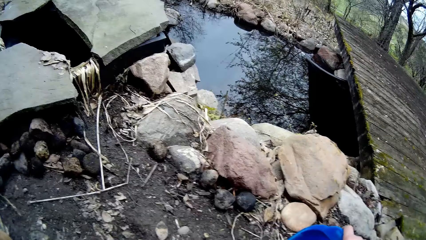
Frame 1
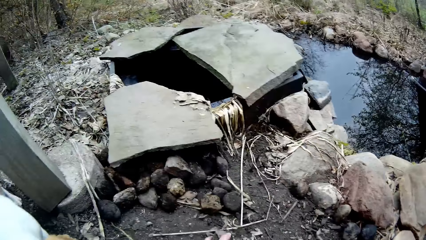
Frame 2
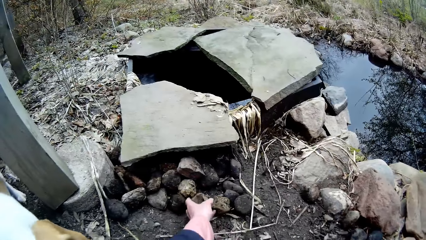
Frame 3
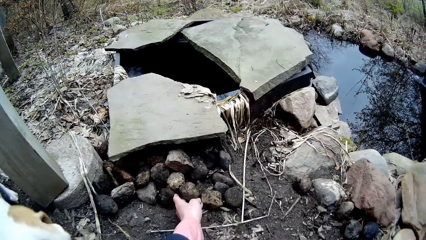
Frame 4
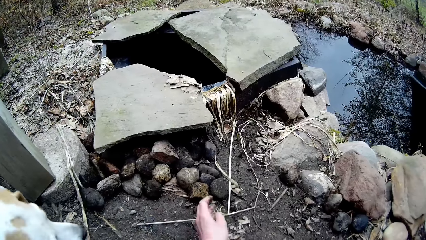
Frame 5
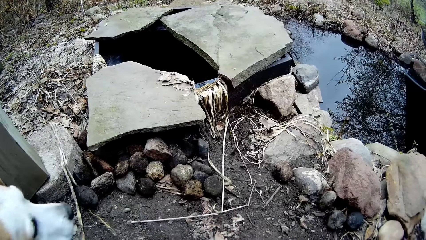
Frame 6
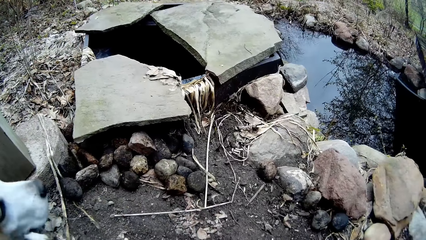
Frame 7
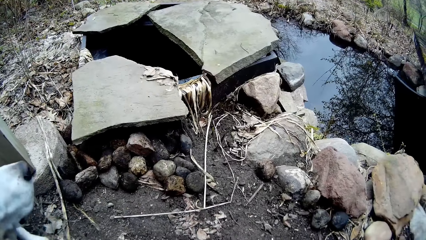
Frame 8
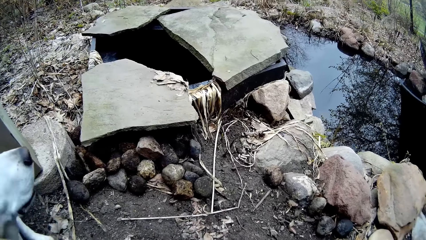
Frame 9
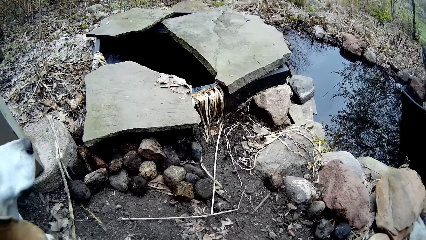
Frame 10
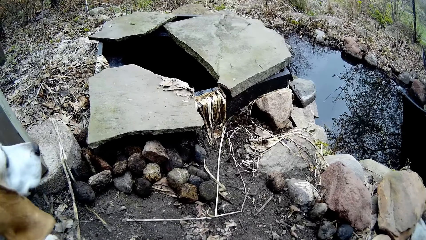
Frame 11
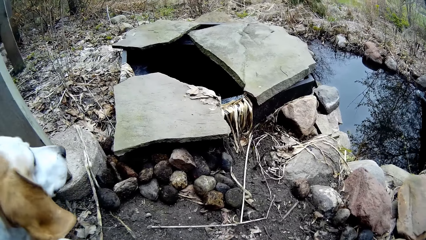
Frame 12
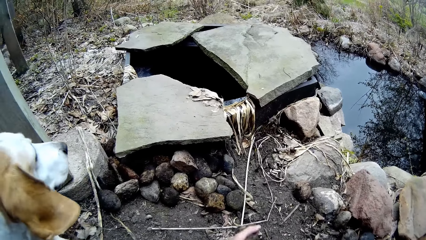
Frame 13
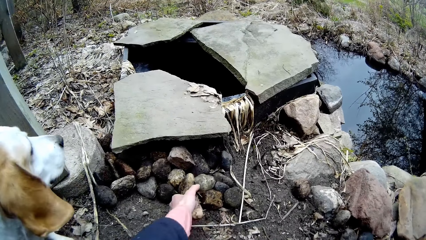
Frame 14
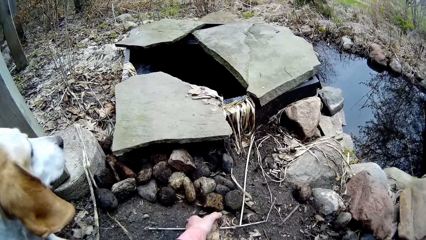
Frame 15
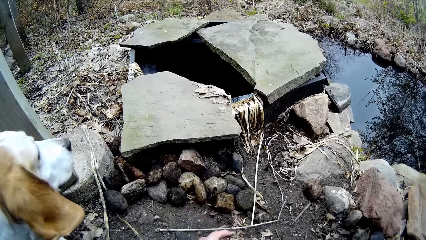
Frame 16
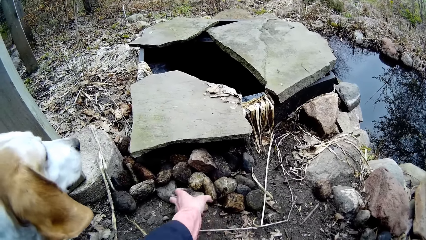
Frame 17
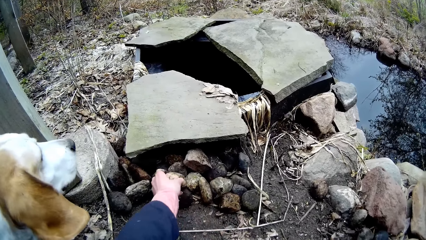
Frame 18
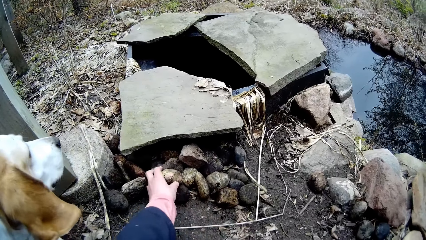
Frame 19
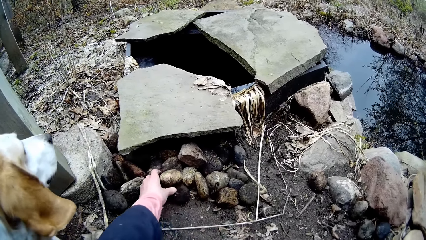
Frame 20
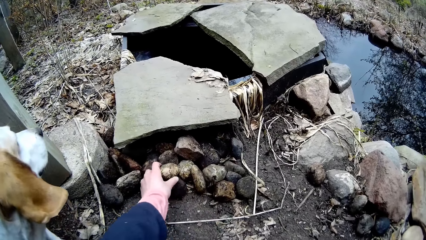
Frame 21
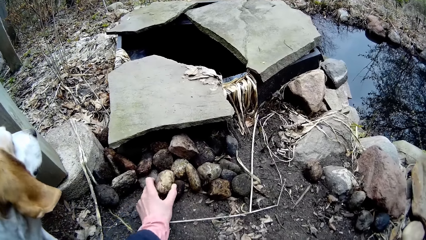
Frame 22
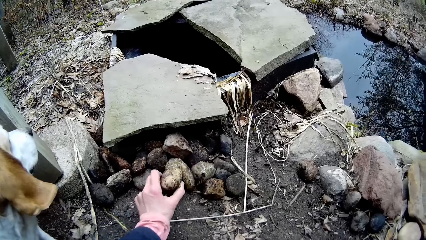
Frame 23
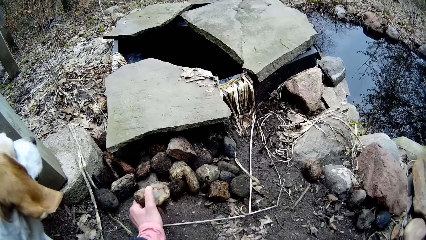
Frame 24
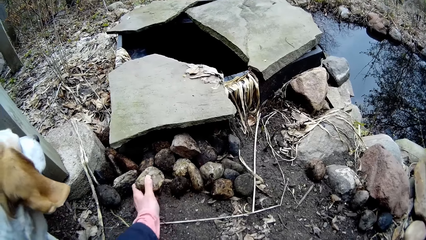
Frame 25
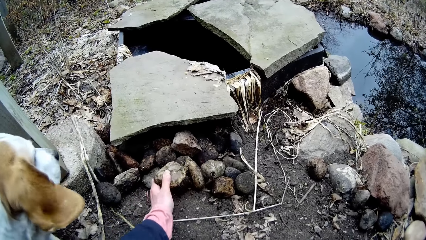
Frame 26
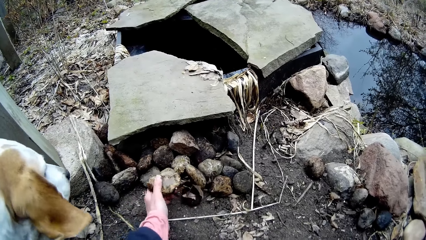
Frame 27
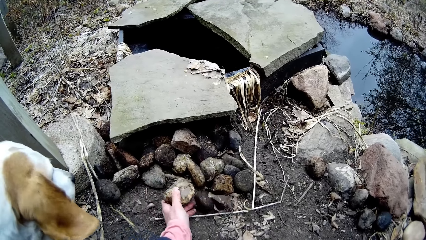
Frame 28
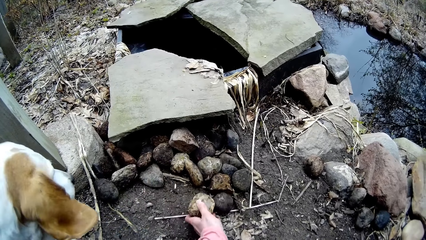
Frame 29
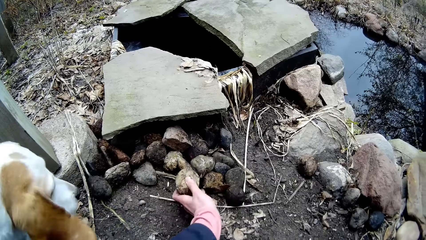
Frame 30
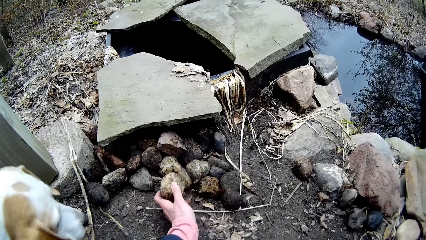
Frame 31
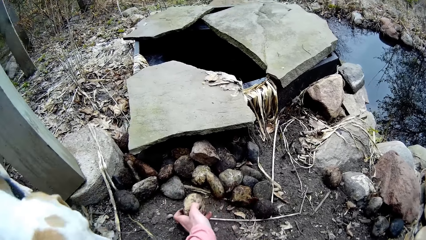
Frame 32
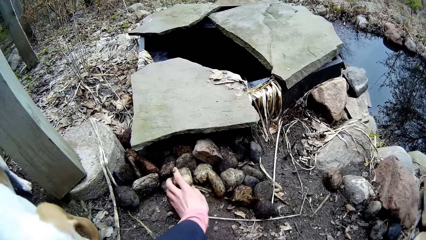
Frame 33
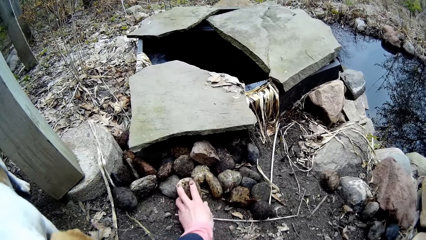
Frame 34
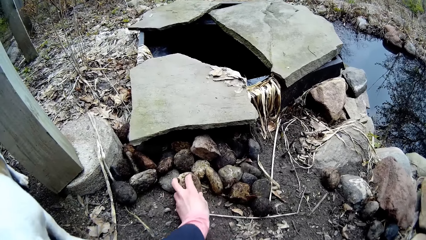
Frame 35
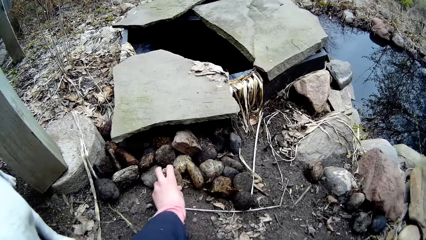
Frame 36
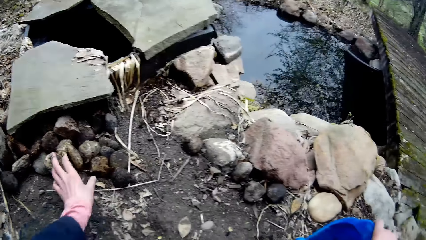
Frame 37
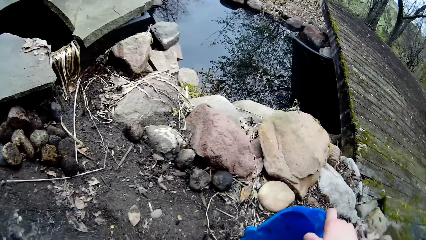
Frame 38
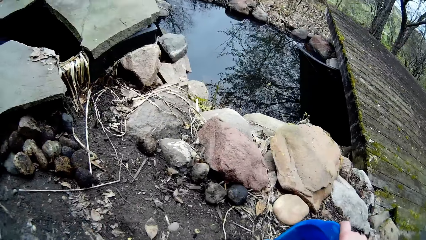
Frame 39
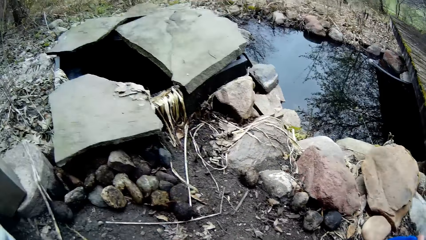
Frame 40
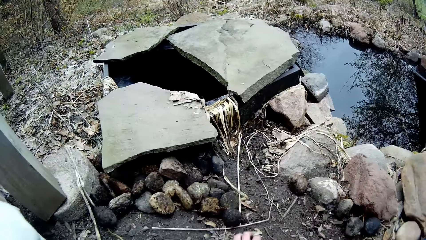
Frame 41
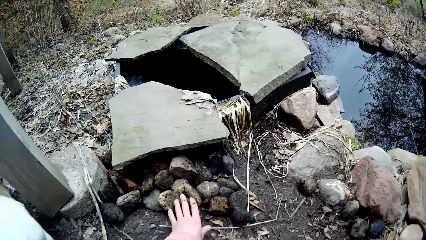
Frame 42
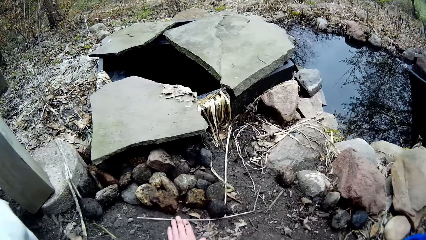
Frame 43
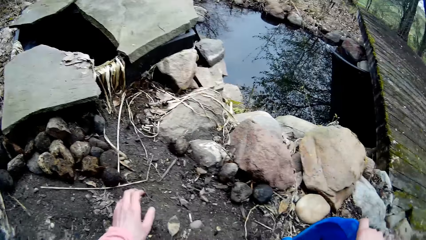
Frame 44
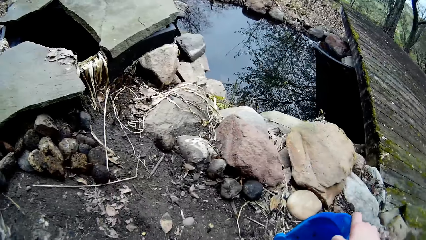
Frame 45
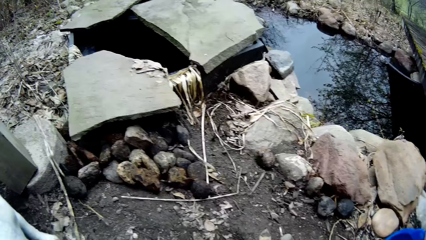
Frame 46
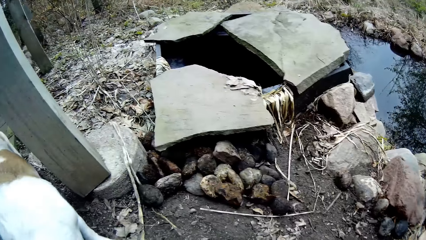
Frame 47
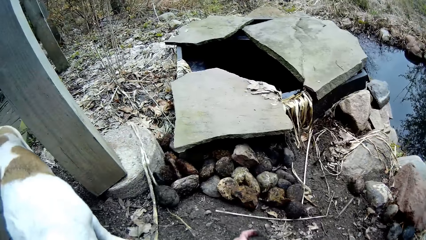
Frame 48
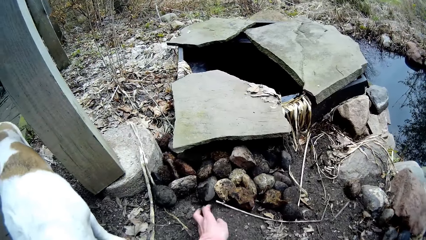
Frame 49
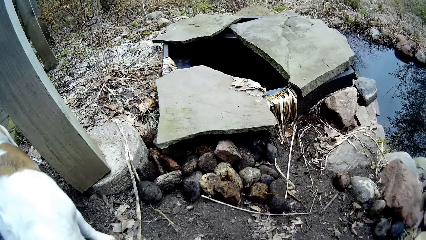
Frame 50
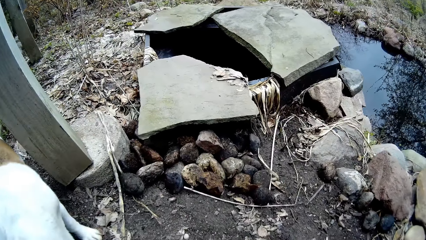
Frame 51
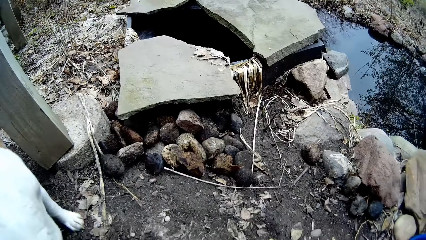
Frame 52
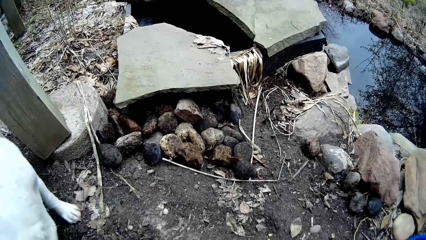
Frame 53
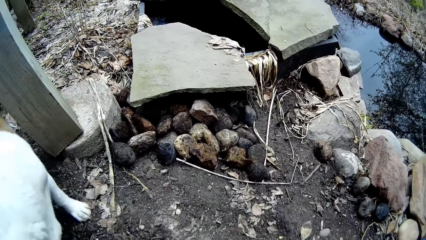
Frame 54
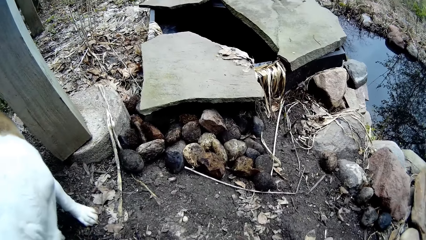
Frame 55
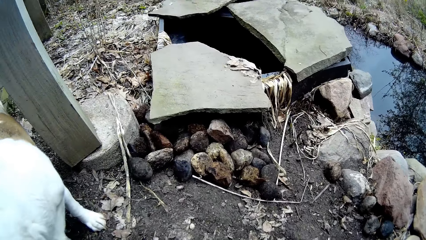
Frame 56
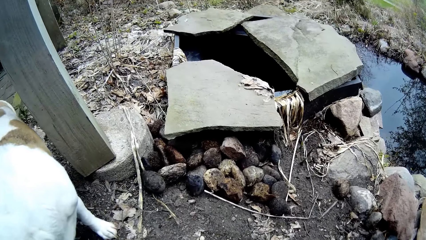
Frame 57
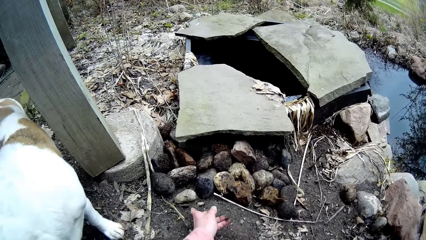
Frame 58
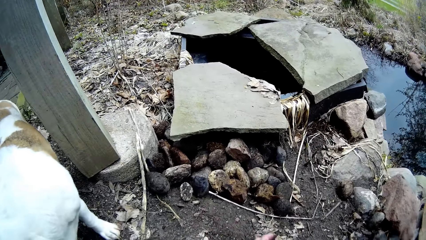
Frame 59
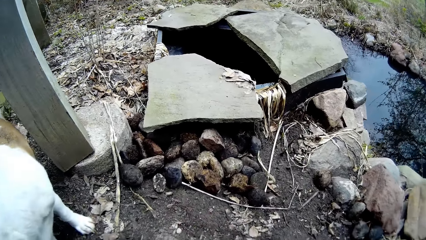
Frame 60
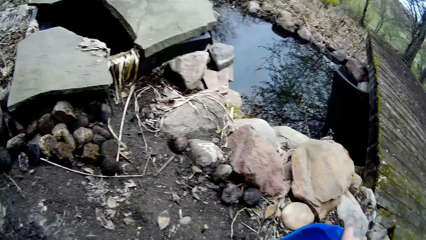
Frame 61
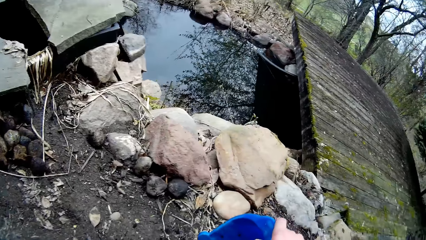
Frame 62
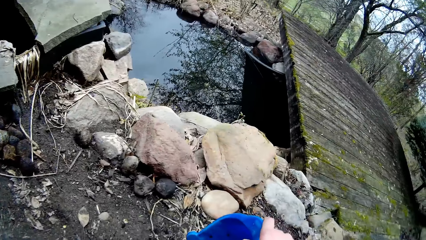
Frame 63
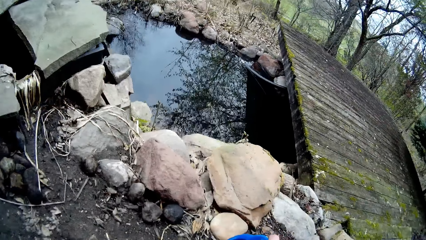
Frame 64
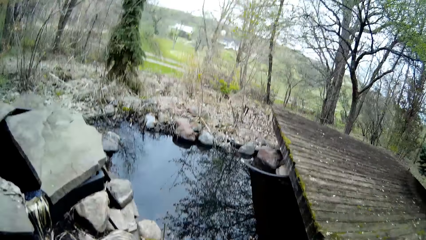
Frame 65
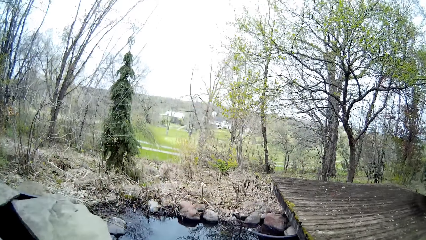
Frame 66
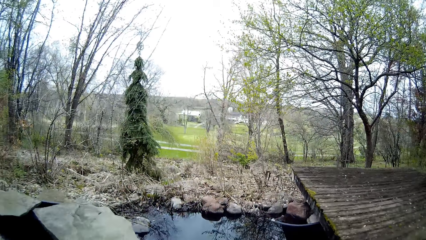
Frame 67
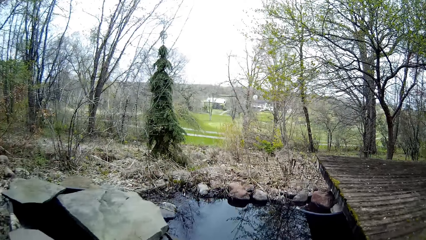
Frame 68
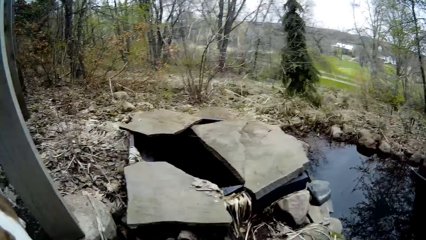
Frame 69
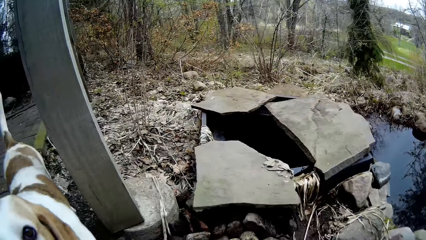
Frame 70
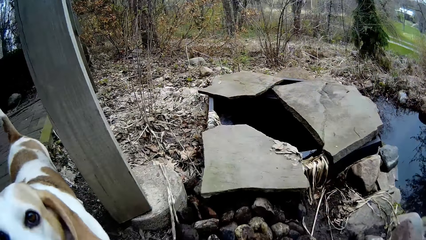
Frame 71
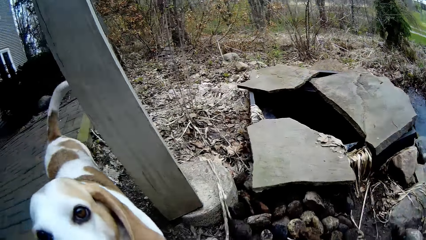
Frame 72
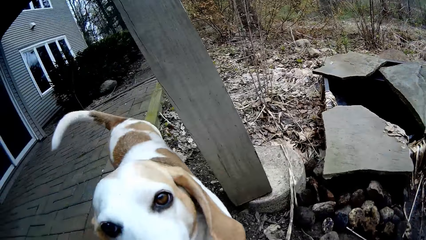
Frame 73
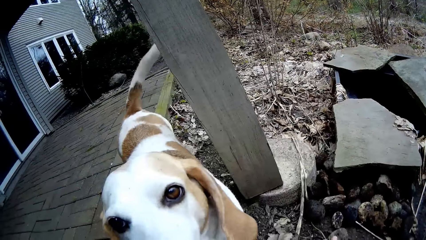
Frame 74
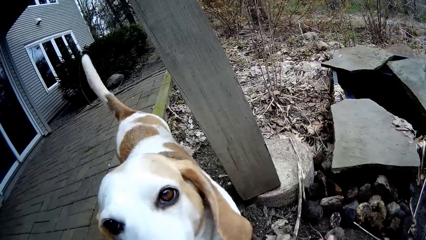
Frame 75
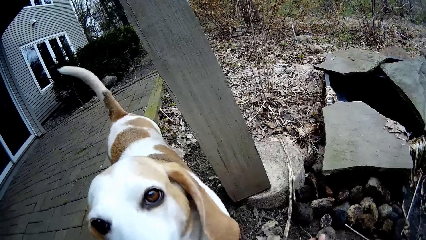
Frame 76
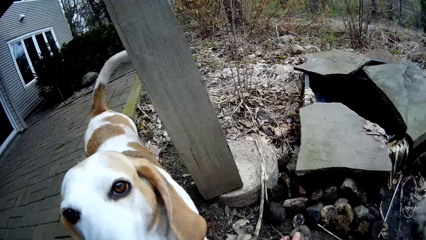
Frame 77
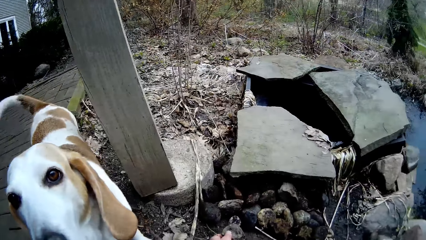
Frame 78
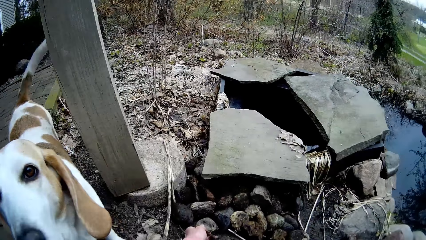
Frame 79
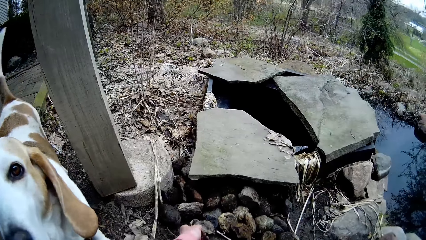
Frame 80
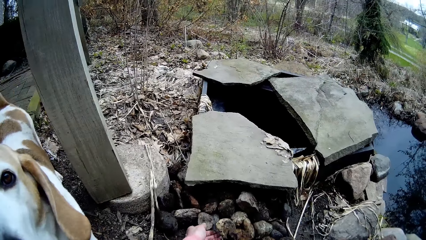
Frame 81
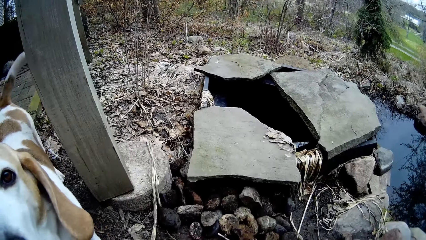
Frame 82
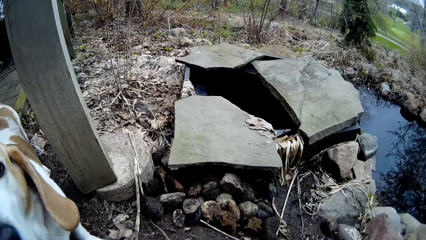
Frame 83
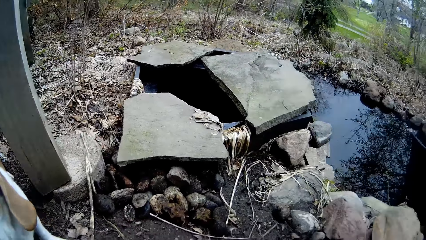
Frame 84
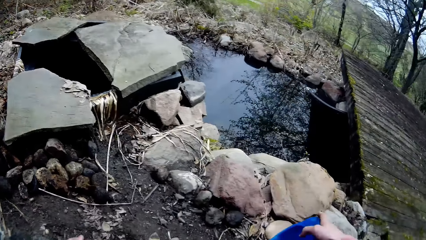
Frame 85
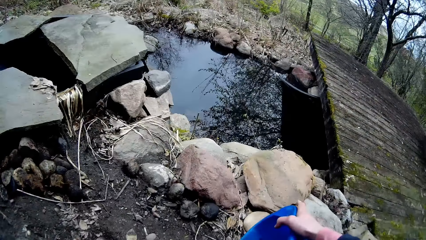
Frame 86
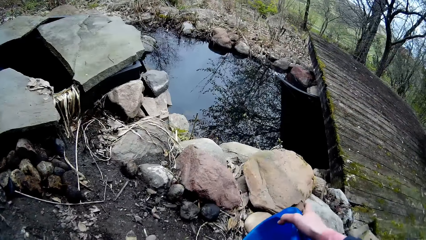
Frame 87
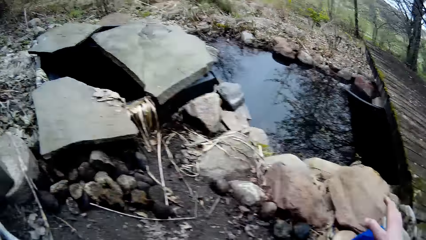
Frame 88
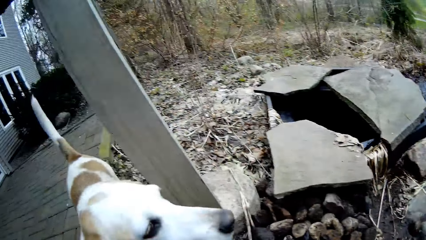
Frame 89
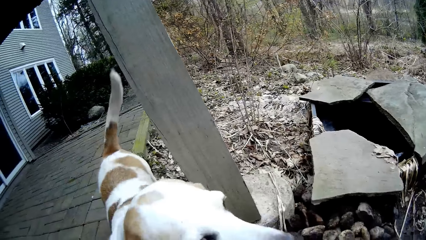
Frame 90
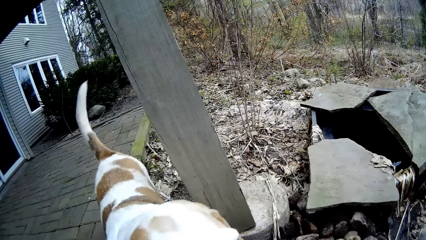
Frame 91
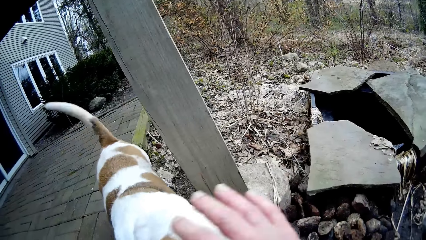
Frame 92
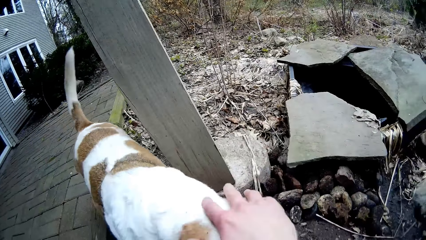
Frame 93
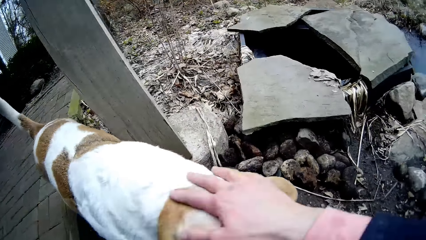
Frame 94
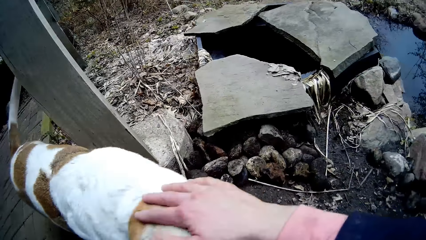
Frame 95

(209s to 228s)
The camera wearer contrives the stones on the ground with the left hand. They stare around. They drop the stones on the ground with the left hand. They hold the bucket on the ground. They stare around. They talk. They drop the stones on the ground with the left hand. They hold the bucket on the ground. They look around. They talk. They touch the dog.
